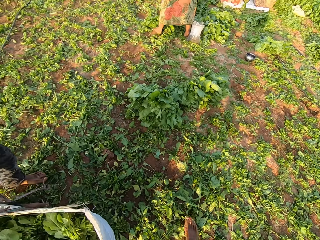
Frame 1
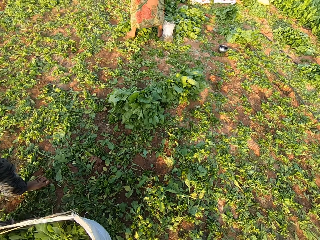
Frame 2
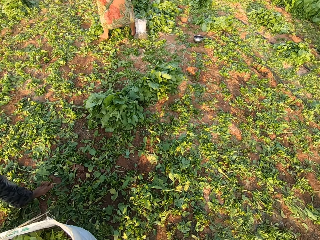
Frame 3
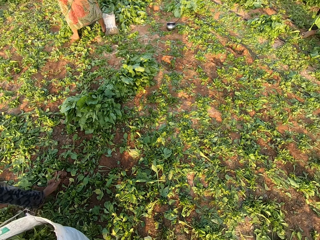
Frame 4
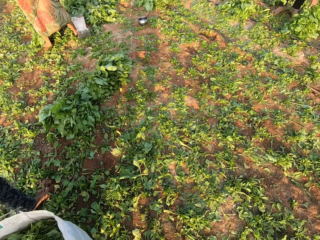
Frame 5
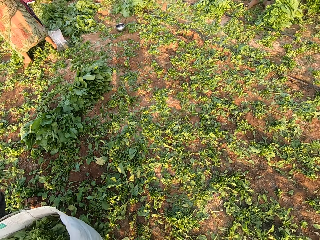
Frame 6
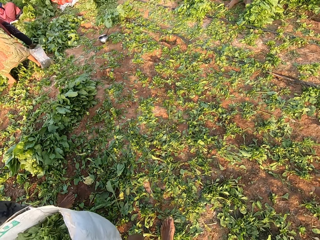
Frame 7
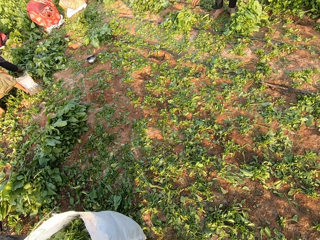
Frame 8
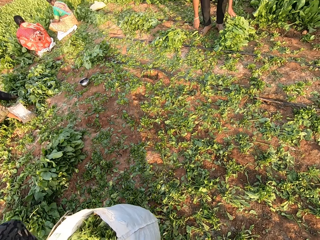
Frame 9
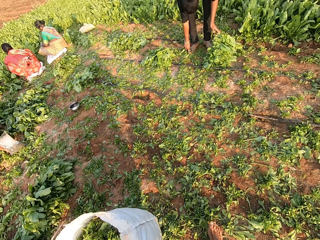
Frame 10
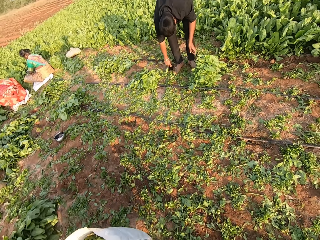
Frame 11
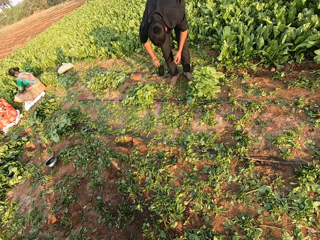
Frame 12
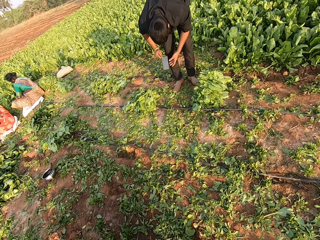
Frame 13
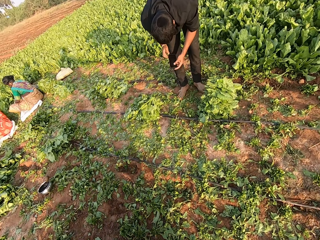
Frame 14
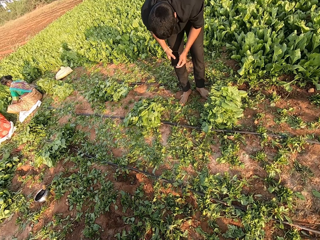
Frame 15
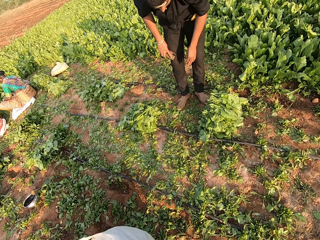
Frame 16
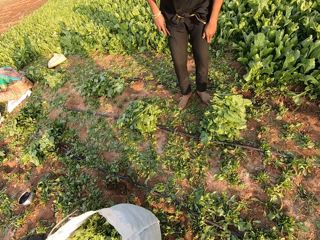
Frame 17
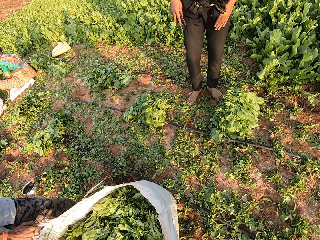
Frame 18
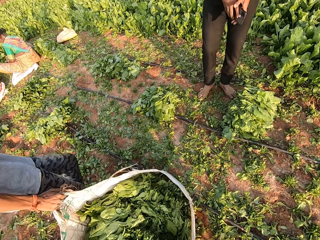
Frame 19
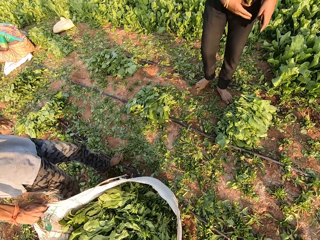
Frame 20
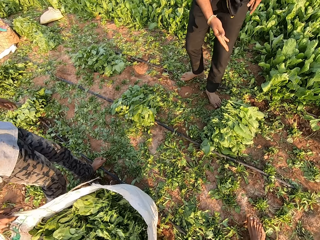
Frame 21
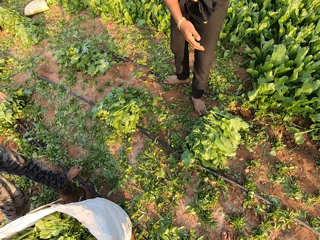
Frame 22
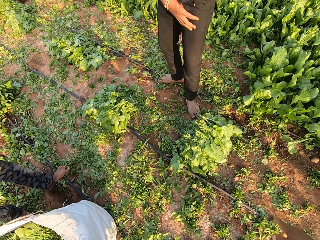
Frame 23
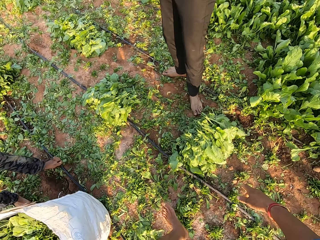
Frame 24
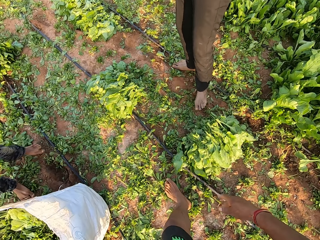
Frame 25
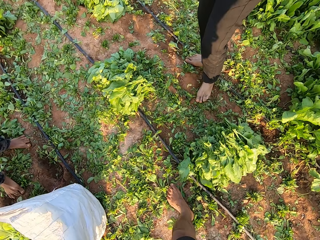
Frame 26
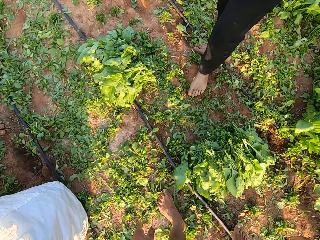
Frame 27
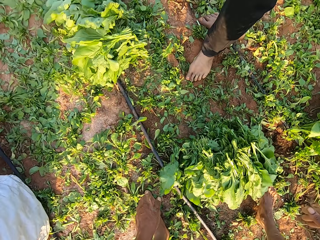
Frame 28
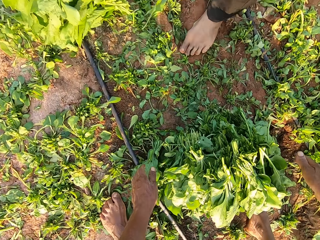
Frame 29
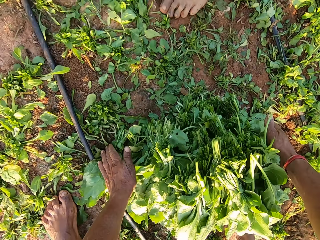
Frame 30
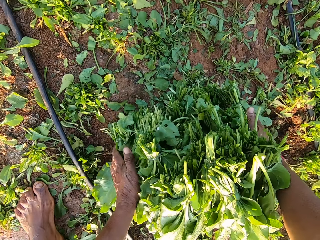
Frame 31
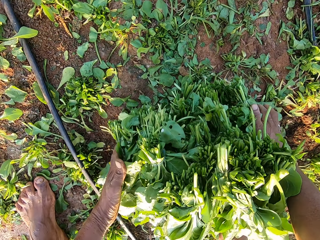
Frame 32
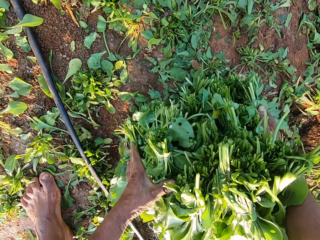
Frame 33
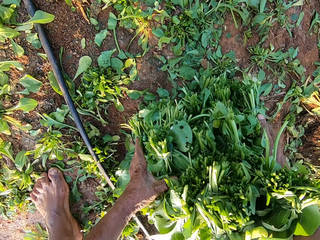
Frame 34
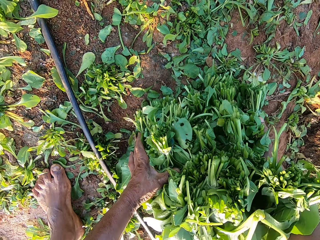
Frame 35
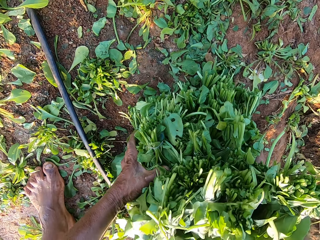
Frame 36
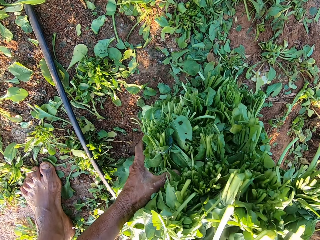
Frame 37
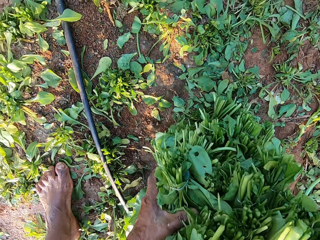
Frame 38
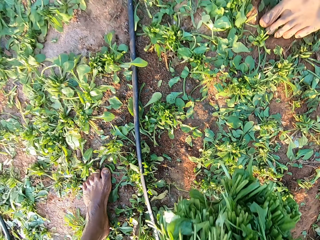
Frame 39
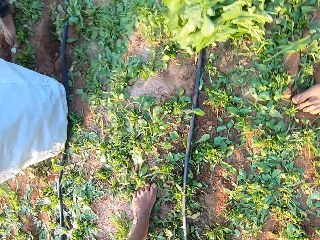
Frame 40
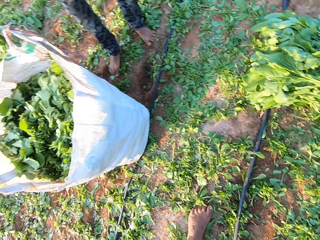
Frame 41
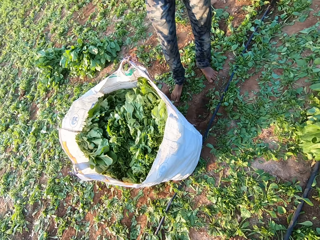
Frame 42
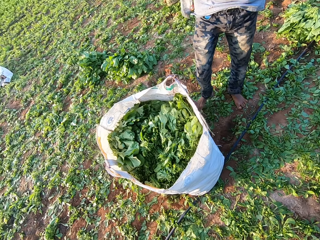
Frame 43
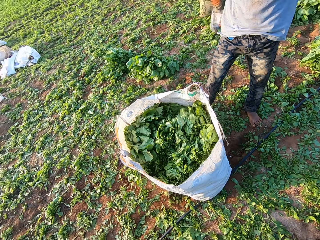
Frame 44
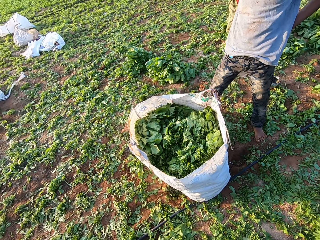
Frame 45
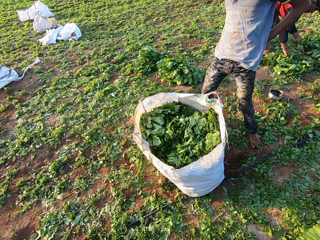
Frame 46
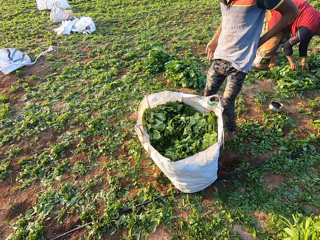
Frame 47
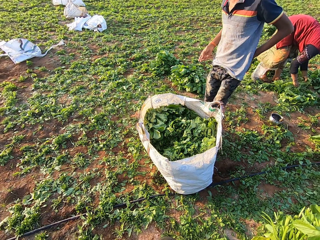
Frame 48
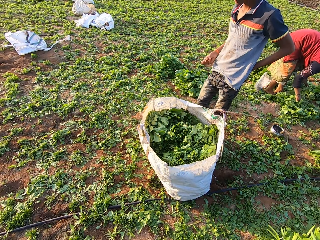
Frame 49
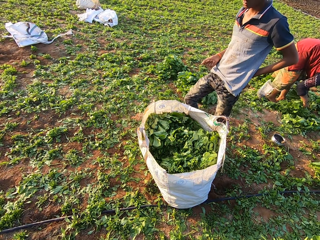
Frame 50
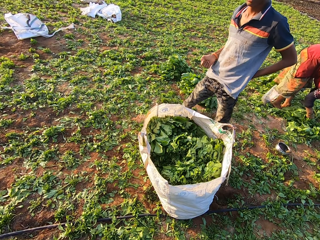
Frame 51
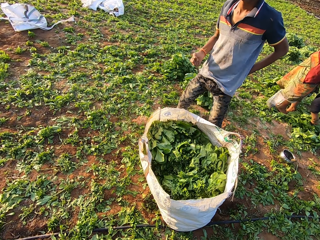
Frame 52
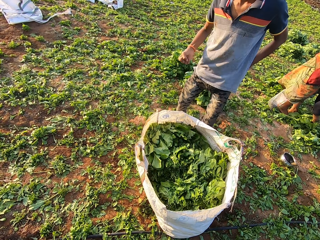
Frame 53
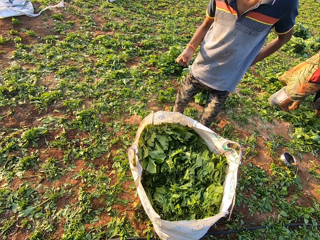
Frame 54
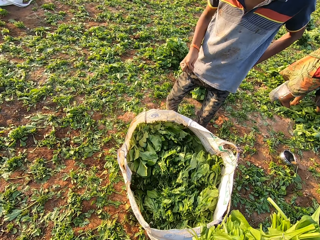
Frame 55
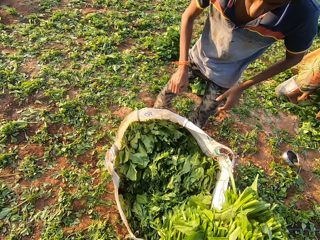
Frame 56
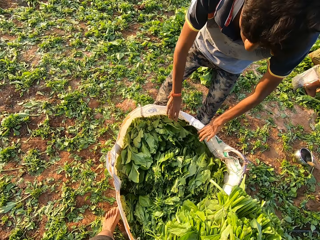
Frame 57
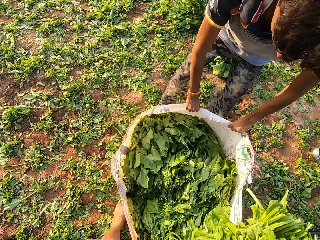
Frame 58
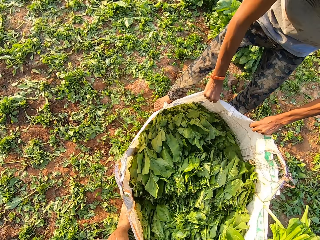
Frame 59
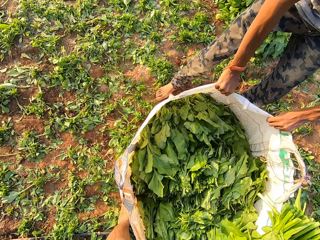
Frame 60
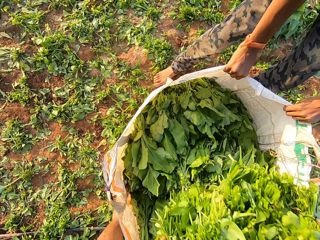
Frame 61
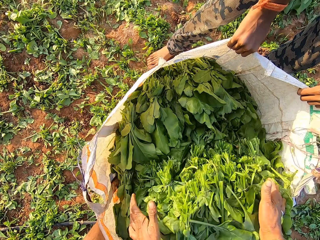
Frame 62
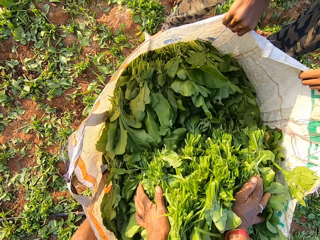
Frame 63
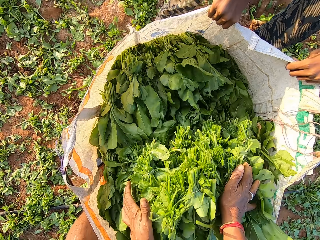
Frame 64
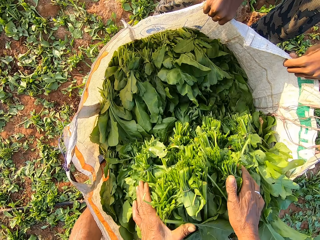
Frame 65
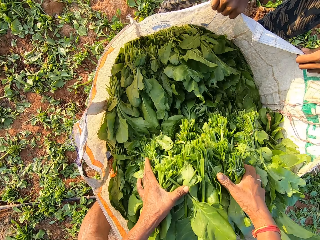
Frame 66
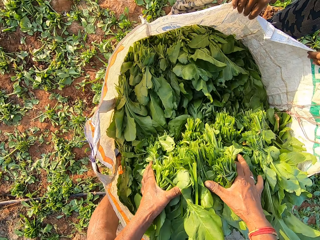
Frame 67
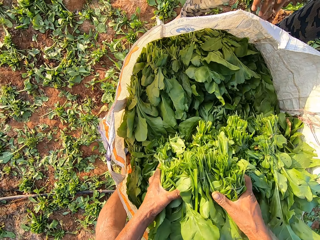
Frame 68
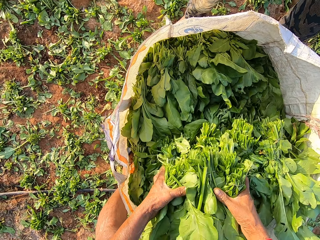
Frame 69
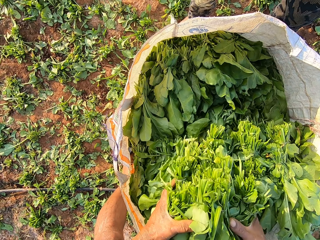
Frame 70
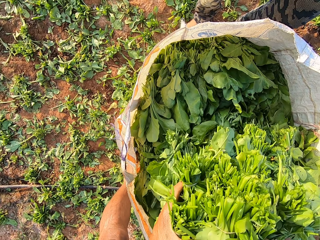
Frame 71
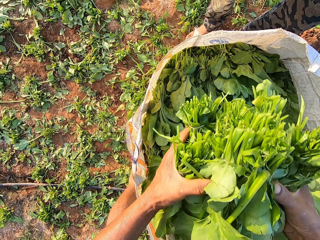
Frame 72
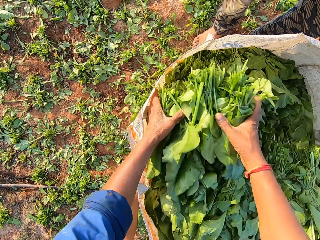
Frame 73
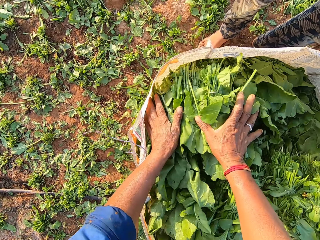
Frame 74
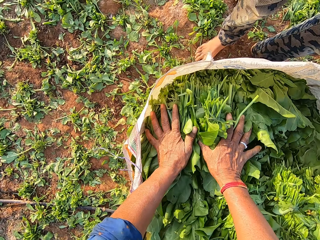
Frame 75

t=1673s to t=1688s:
The camera wearer carries the sack and walks around the farm. A man picks a phone from the ground with his right hand. The man passes the phone from his right hand to his left hand. He passes the phone from his left hand to his right hand. He passes the phone from his right hand to his left hand. The camera wearer drops the sack on the ground with his left hand. Another man drops the sack on the ground with his right hand. The first man places the phone in a pocket of his trousers with his left hand. The camera wearer picks some leaves from the ground with both hands. He interacts with the other man and the first man. He stares at the sack. The other man opens the sack with both hands. The camera wearer puts the leaves in the sack with both hands.

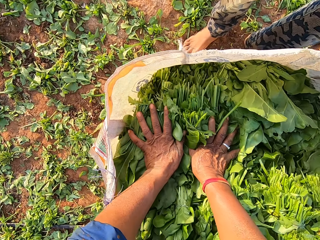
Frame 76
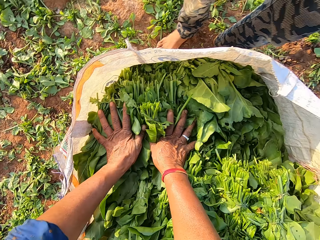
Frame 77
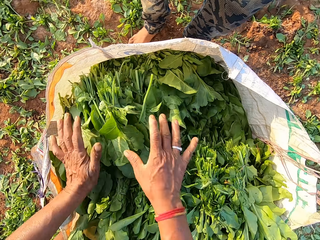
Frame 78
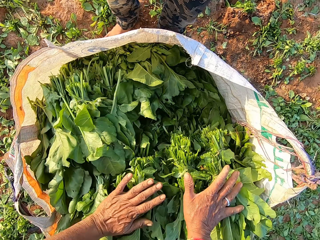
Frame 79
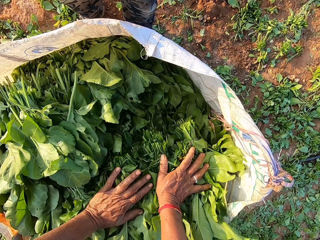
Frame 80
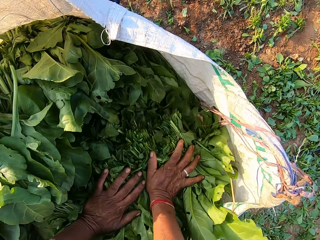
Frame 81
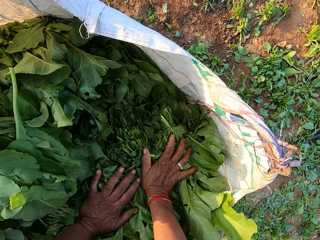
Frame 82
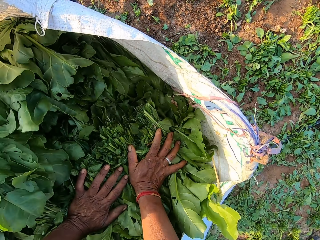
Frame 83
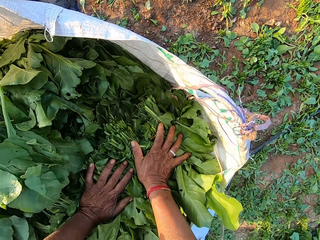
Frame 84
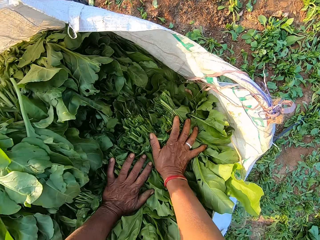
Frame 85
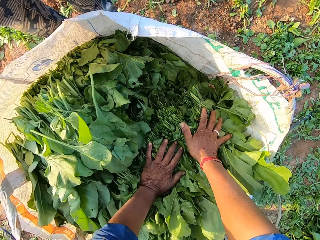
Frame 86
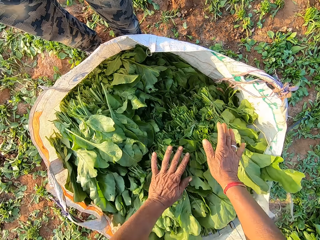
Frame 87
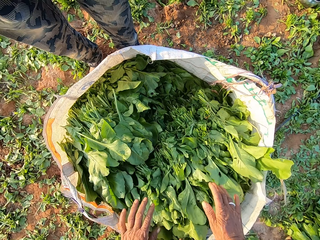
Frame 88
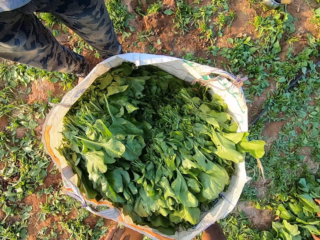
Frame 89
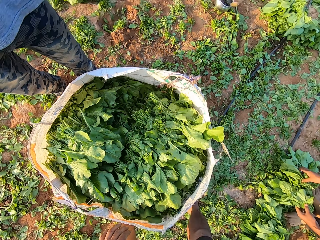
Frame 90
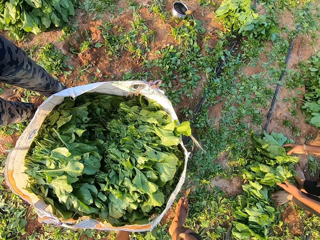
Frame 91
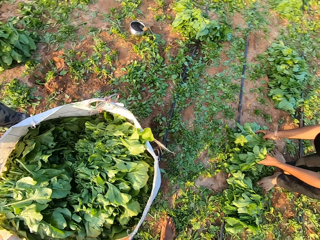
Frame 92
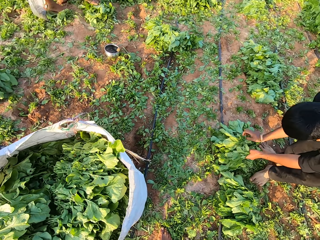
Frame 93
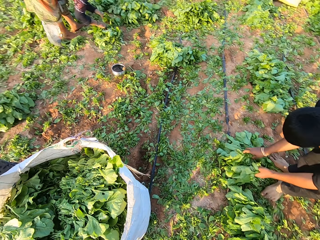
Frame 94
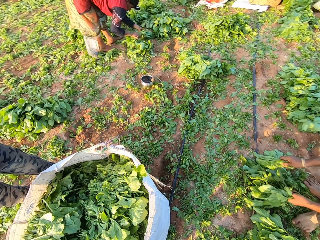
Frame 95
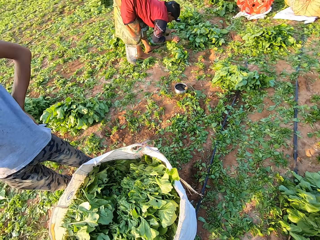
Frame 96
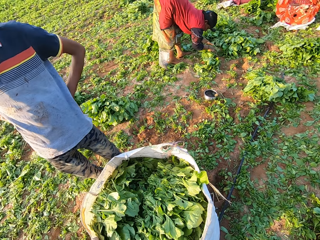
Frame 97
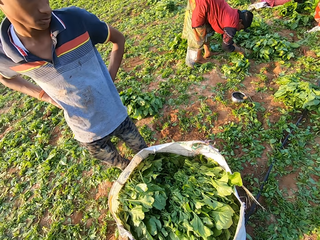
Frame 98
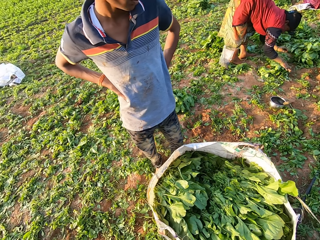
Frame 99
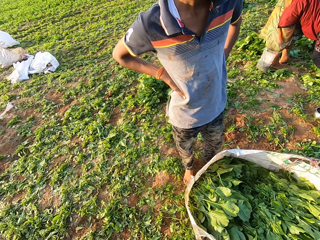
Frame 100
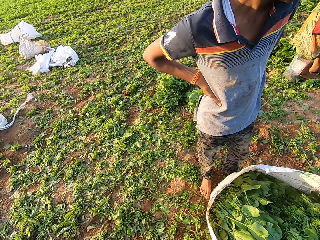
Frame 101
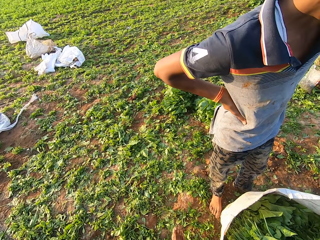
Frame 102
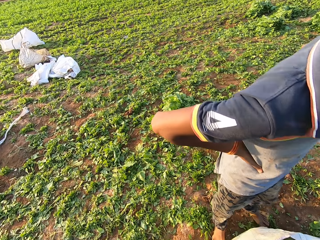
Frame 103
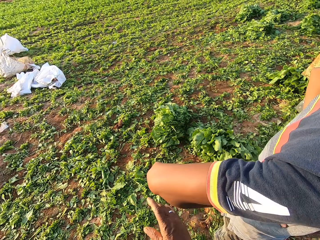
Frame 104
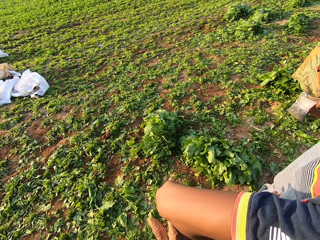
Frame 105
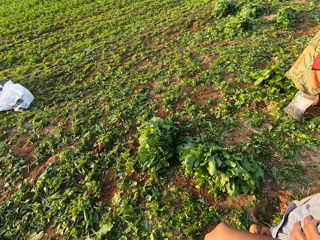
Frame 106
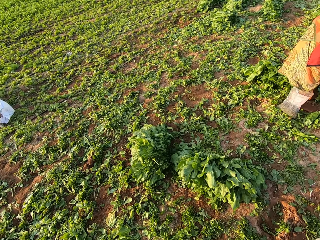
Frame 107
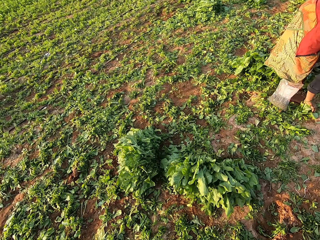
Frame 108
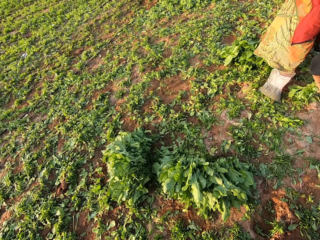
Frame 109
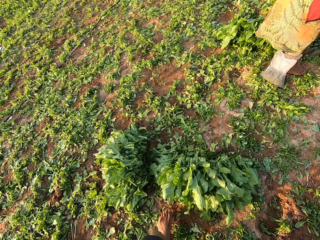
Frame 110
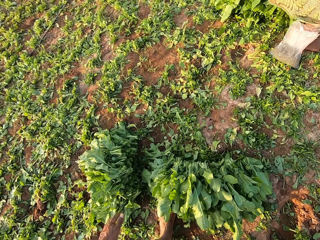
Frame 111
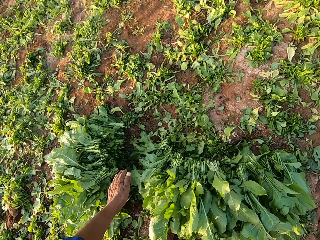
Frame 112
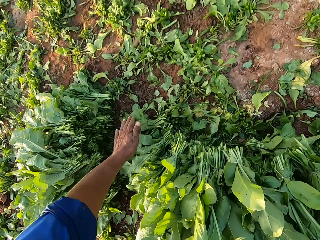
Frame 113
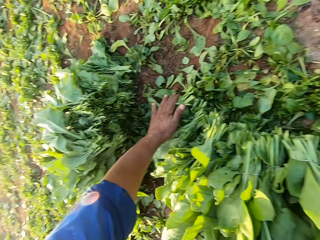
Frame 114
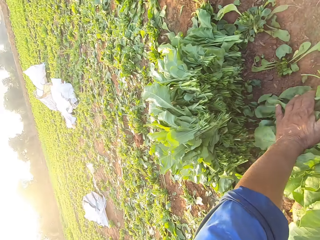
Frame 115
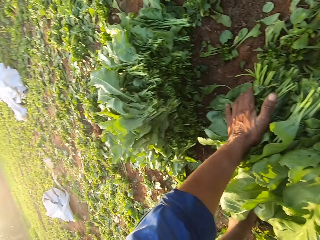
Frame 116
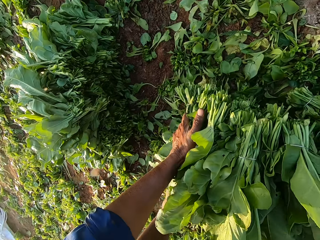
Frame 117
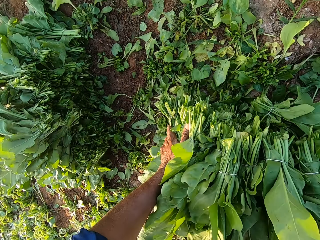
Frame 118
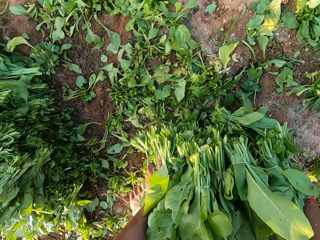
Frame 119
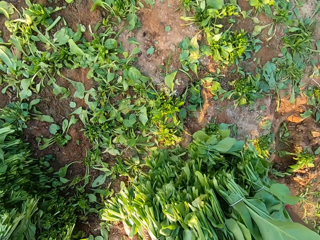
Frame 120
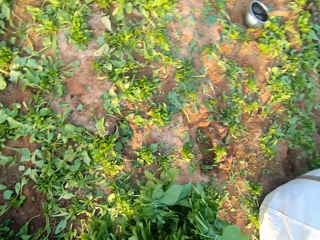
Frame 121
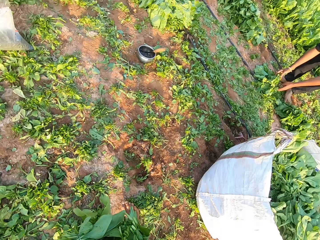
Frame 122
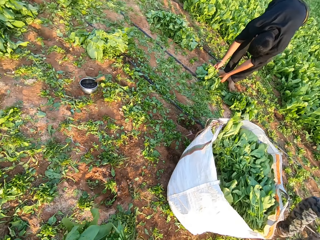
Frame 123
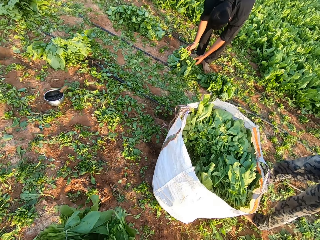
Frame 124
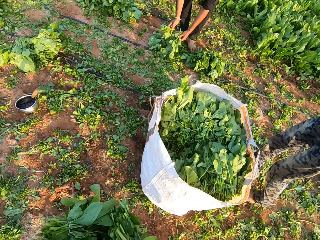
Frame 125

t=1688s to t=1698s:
A man picks some leaves from the ground with both hands. The camera wearer looks around the farm and walks around the farm. They pick some leaves from the ground with both hands.
